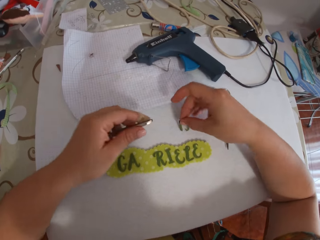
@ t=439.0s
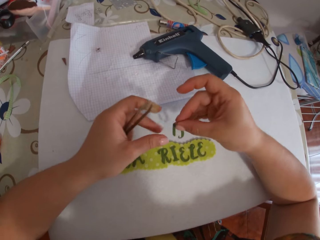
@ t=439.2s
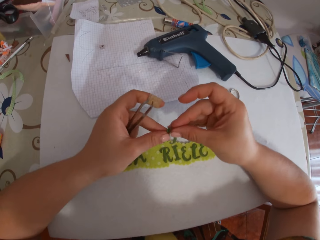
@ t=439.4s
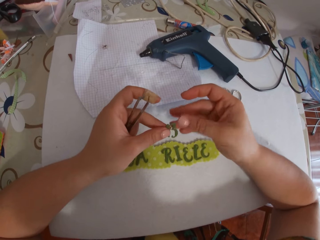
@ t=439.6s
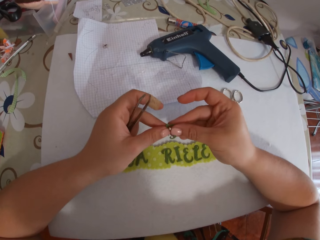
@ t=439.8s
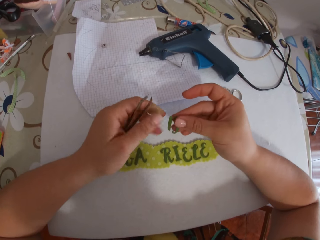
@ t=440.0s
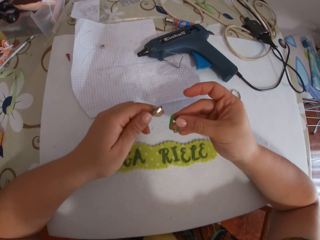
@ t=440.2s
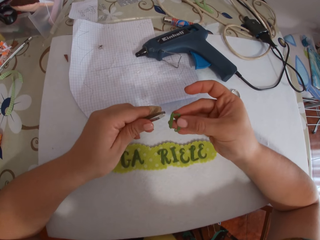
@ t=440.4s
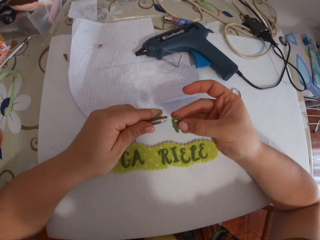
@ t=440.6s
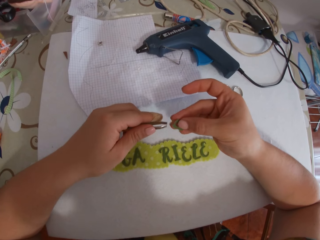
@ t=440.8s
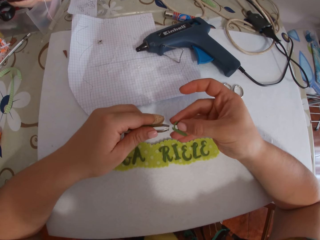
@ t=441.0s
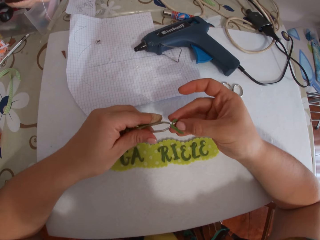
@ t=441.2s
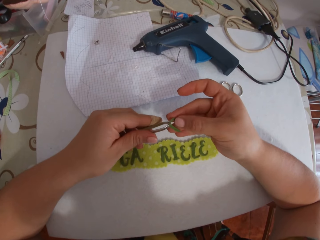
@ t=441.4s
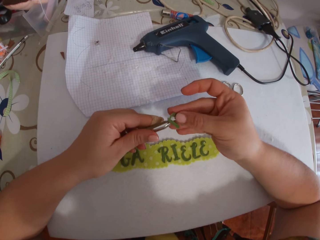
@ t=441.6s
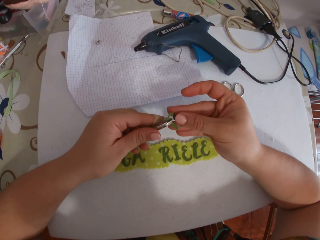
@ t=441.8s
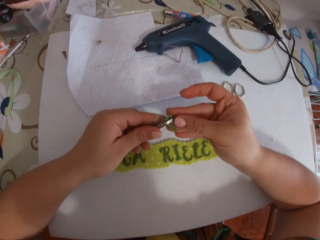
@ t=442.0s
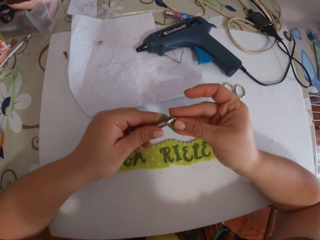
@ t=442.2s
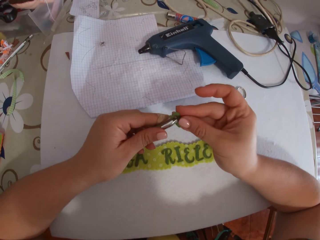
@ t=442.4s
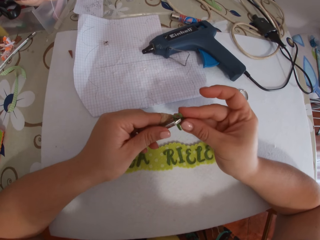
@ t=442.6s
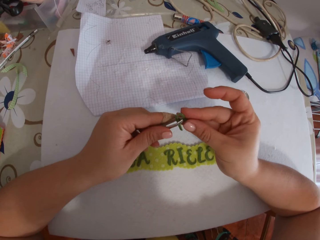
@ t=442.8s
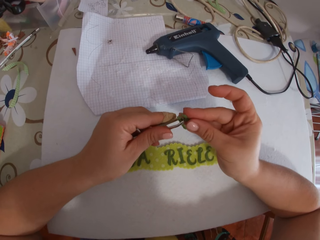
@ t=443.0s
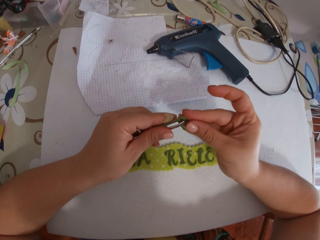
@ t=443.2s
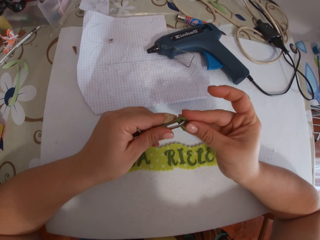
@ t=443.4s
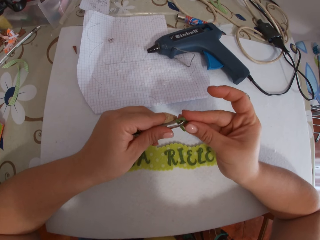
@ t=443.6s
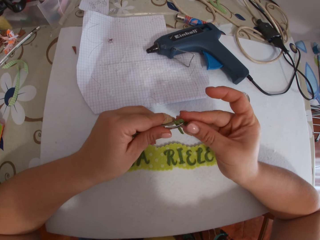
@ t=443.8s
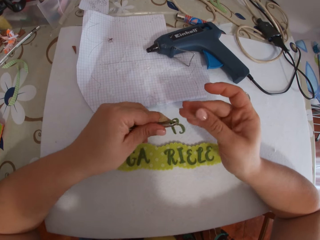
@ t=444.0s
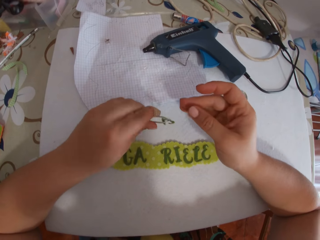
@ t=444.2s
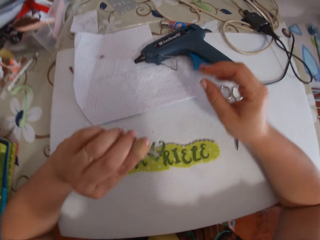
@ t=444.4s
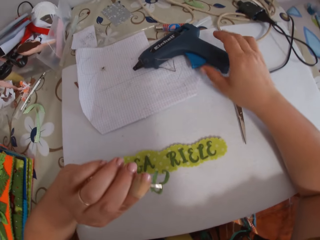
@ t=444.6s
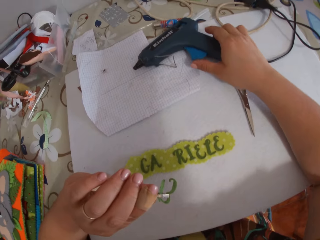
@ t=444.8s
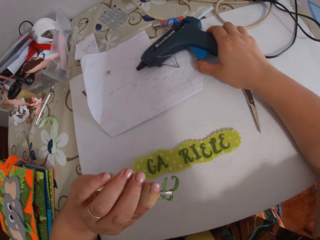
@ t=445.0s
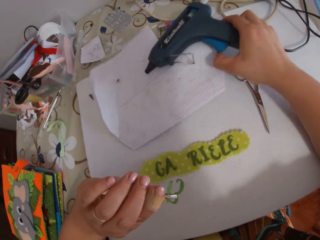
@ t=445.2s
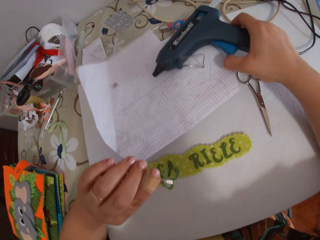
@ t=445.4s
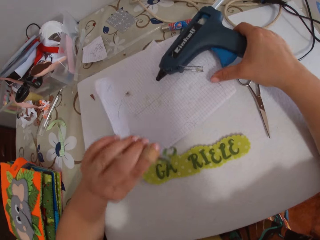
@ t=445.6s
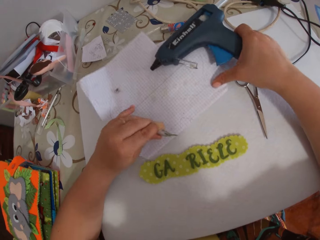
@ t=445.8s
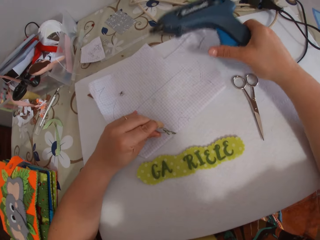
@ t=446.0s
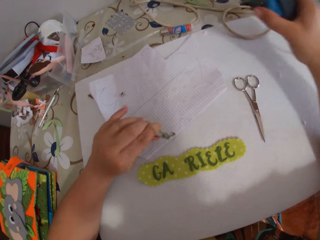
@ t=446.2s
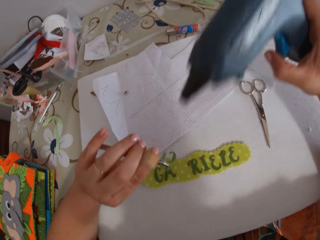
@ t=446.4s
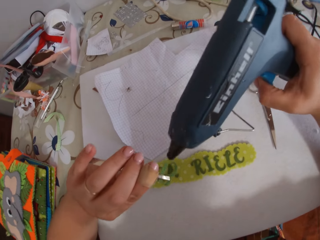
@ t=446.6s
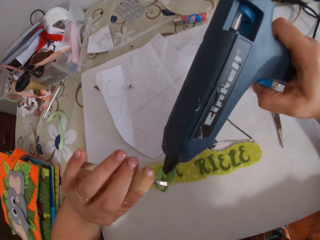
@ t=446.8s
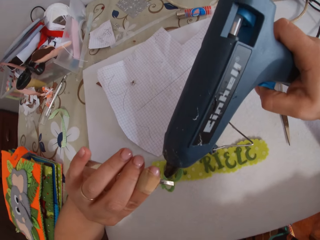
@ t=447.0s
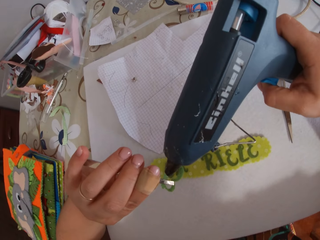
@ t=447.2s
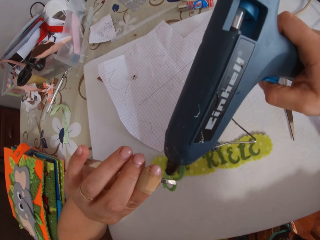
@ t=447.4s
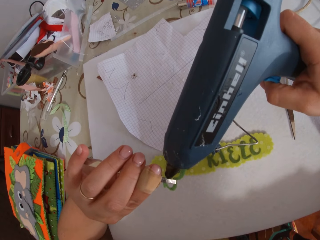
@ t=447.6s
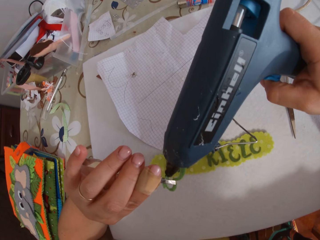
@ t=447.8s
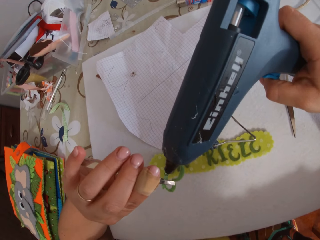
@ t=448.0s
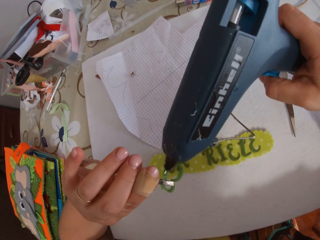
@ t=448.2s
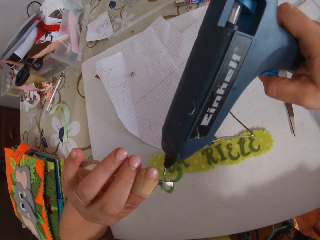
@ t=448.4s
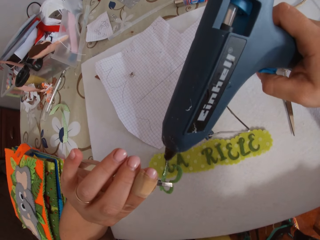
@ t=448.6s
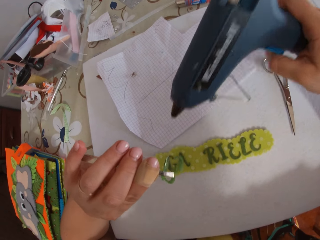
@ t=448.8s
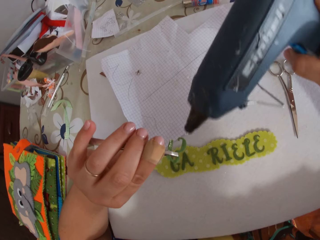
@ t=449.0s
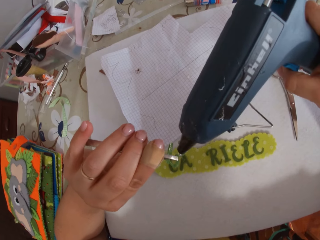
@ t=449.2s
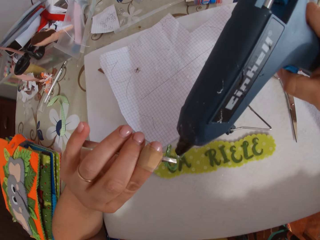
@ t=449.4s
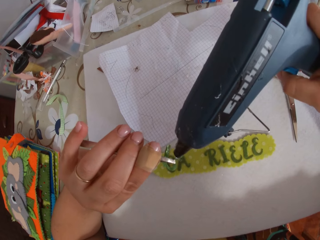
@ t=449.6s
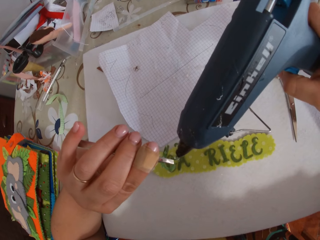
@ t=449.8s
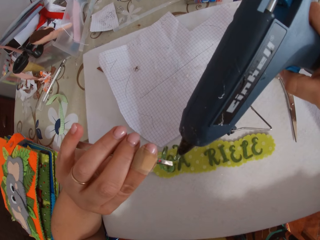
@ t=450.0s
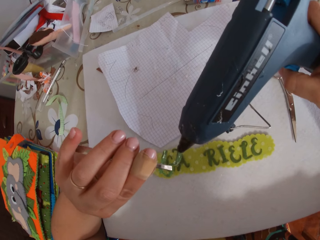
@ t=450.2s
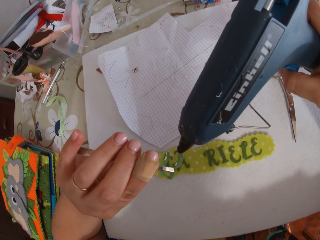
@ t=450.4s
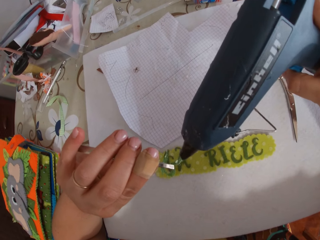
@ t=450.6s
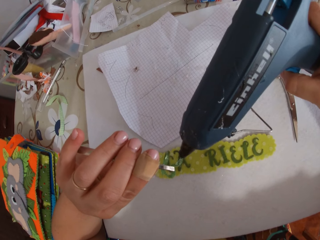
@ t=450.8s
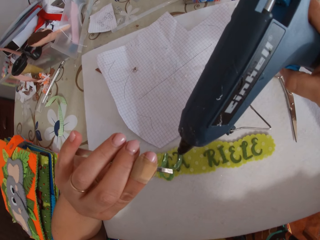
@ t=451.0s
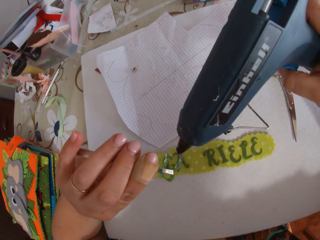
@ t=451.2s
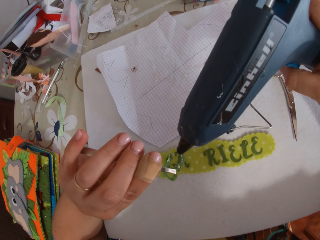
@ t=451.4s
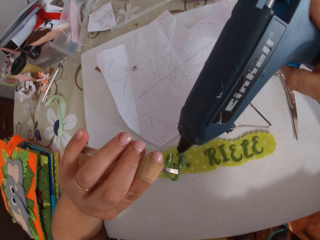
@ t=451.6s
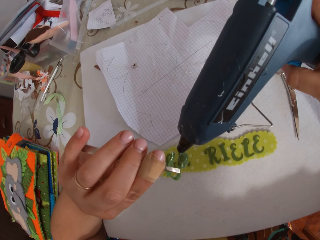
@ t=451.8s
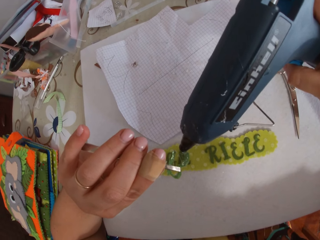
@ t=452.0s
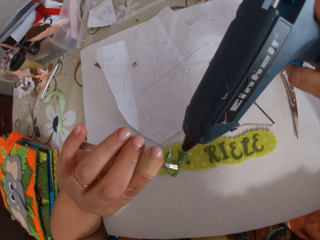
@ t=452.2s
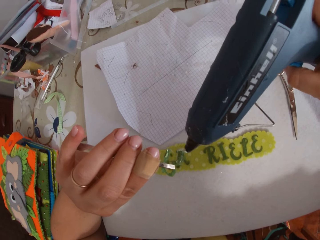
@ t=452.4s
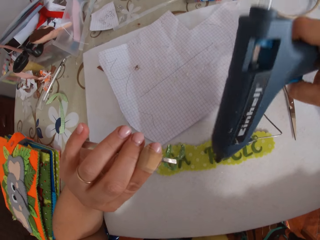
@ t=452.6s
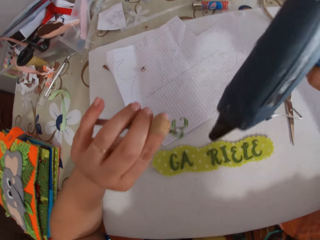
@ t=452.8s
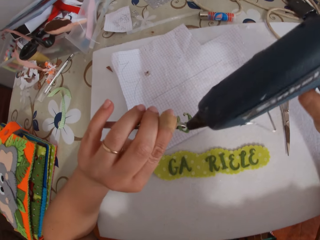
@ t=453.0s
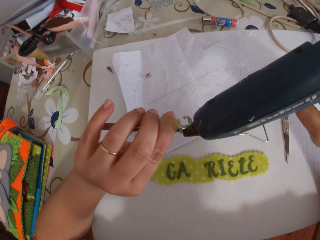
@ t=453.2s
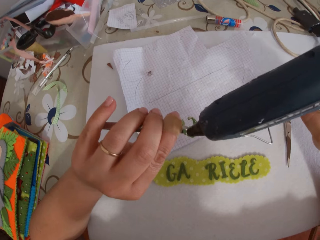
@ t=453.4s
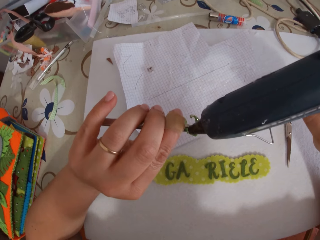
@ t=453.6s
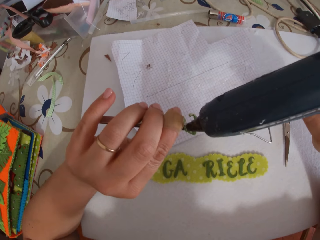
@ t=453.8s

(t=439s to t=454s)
The camera wearer picks the letter B on the cardboard with her right hand. She places the letter B on the tweezer on her left hand with her right hand. She picks the glue gun on the paper on the cardboard with her right hand. She holds the stuck paper on the table. She places glue on the letter B with the glue gun on her right hand.

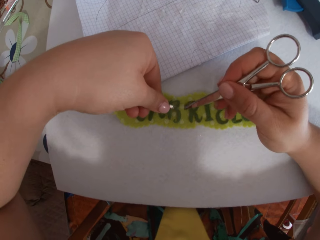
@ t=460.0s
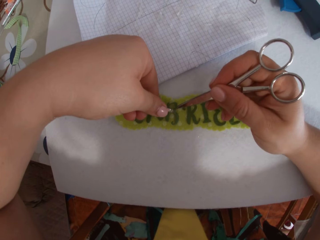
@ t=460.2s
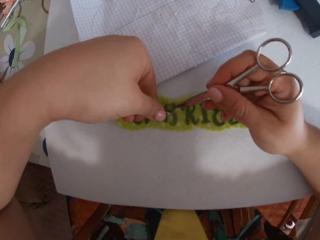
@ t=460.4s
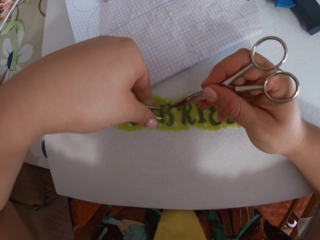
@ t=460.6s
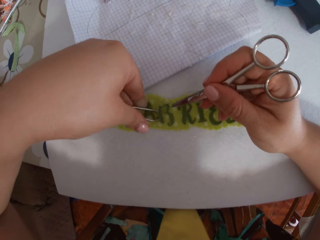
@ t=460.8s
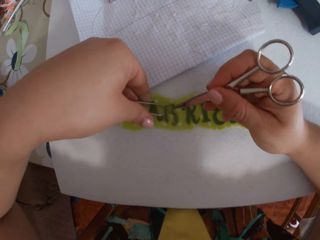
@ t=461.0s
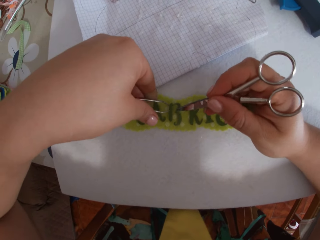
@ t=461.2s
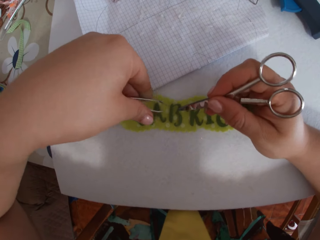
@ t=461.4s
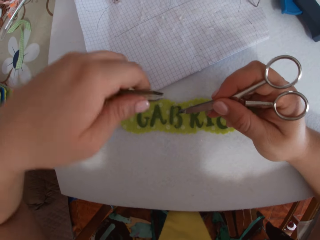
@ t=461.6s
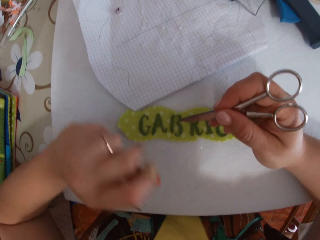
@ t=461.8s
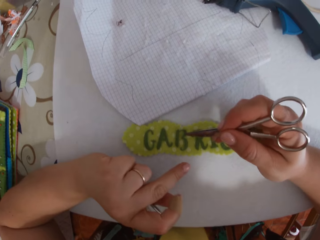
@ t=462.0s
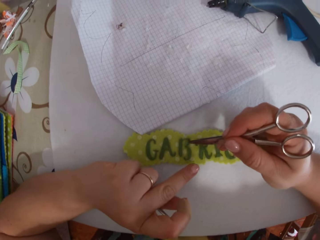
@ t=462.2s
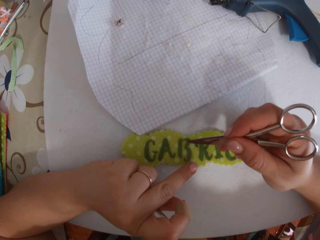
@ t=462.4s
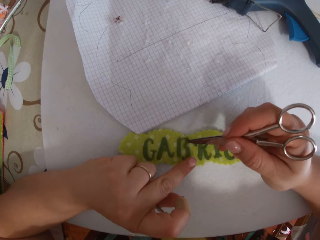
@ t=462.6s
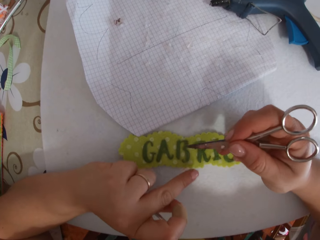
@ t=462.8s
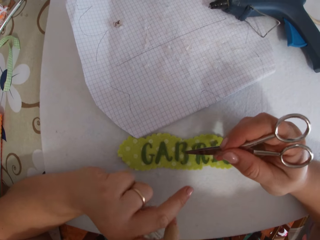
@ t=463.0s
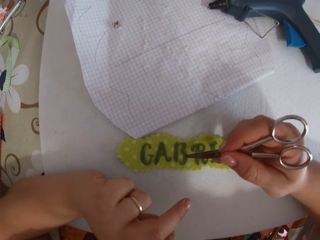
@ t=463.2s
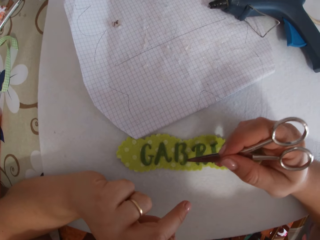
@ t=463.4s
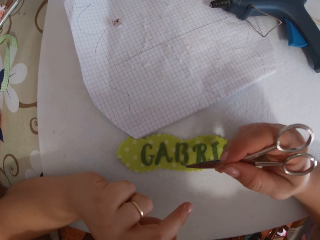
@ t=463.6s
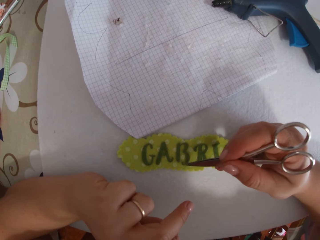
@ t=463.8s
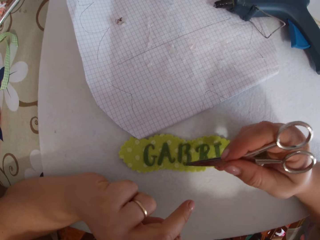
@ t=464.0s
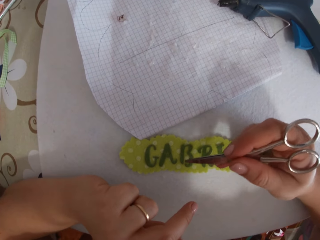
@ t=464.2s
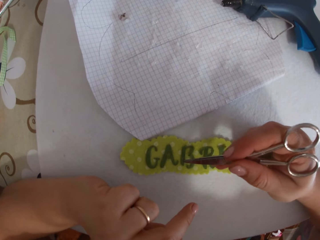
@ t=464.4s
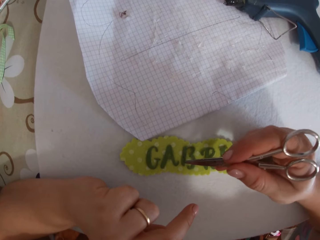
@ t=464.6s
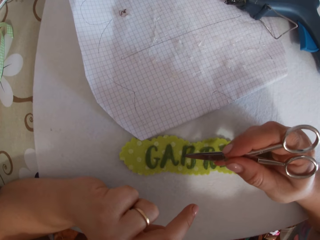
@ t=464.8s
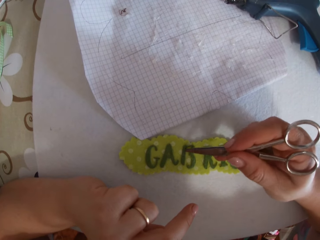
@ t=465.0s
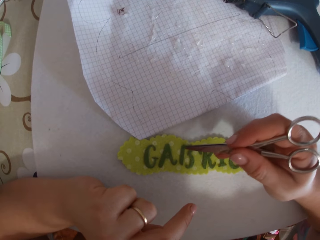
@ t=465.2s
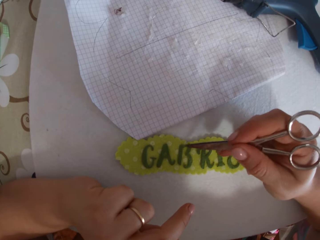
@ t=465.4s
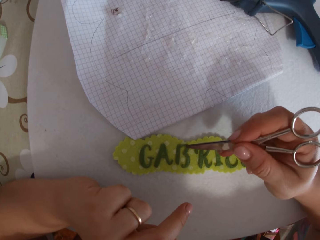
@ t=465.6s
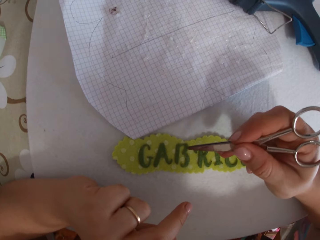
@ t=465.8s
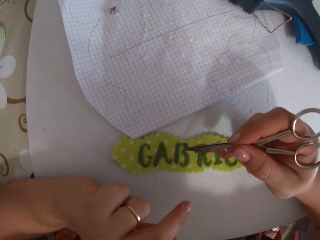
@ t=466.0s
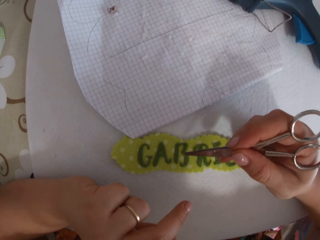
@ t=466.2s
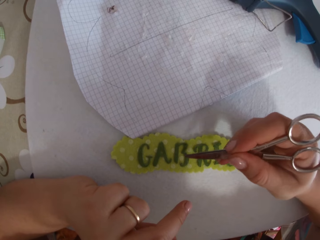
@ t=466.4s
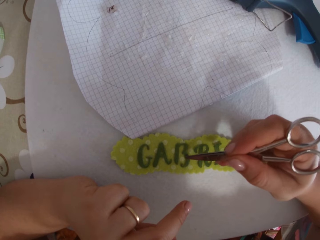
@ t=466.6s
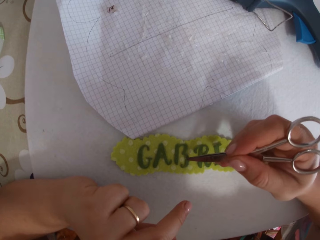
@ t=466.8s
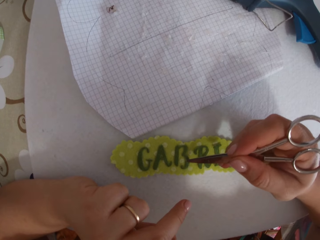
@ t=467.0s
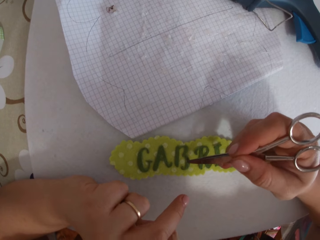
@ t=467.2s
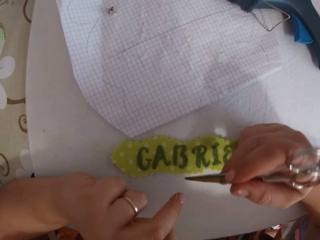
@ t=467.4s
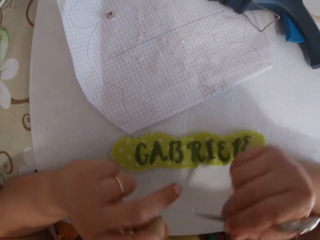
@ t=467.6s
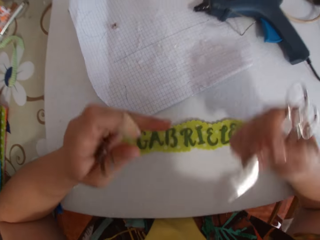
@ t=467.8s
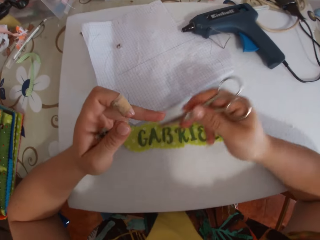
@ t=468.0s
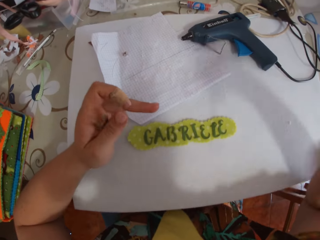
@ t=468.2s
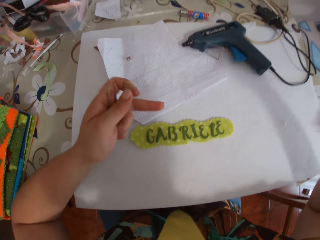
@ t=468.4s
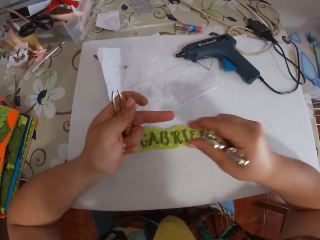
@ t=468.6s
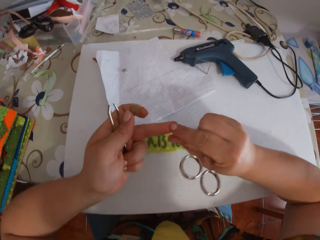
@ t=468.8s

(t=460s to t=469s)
The camera wearer sticks the letter on the name tag. She holds down the letter B on the sticker with her left hand. She aligns the letter. She swipes glue around her left hand with the scissors in her right hand.
